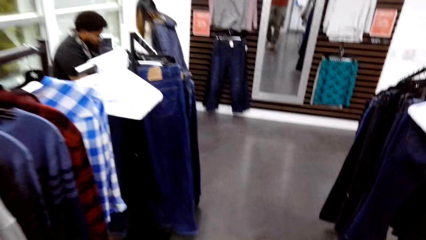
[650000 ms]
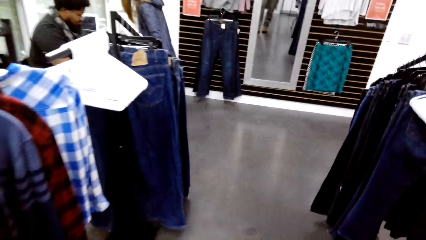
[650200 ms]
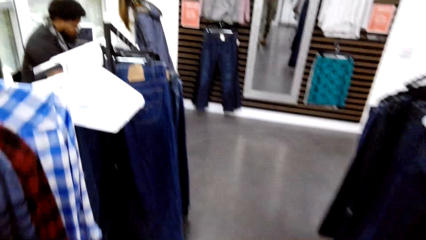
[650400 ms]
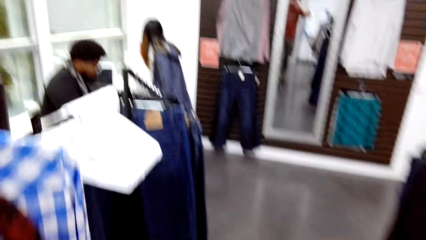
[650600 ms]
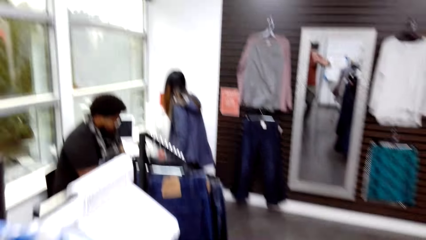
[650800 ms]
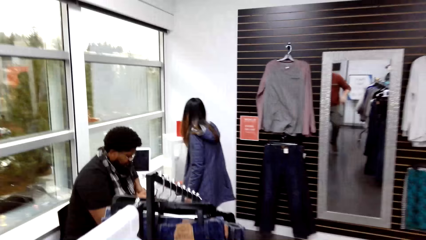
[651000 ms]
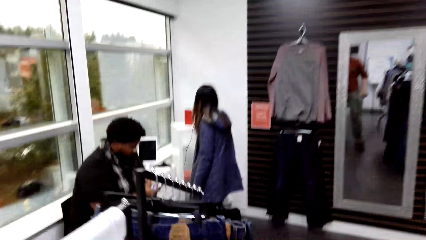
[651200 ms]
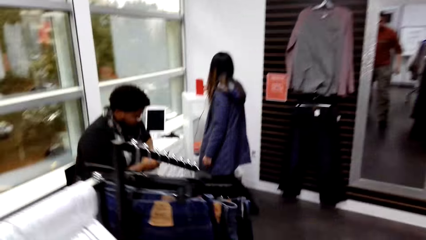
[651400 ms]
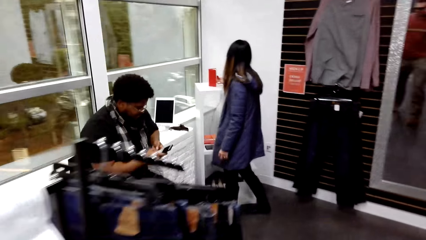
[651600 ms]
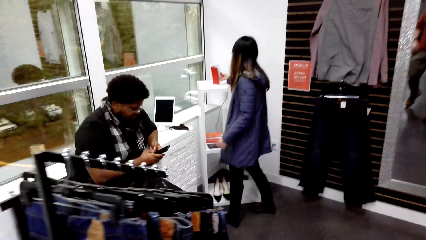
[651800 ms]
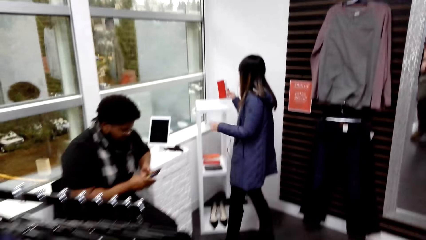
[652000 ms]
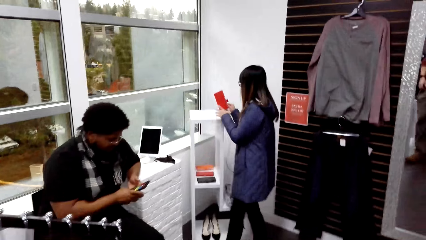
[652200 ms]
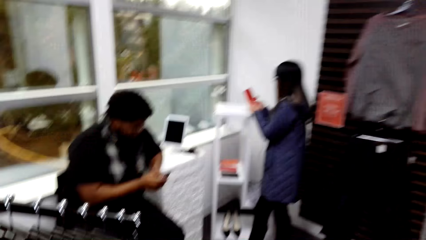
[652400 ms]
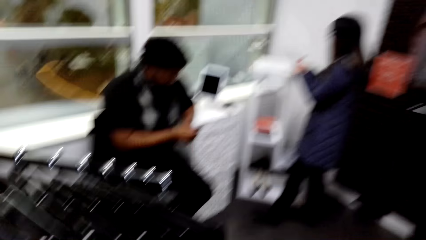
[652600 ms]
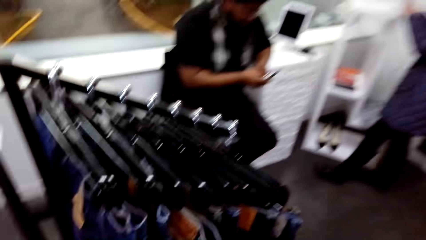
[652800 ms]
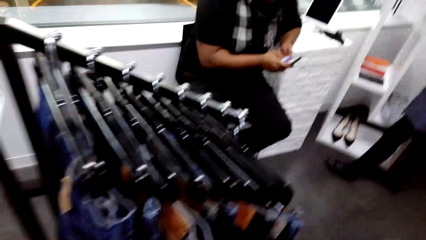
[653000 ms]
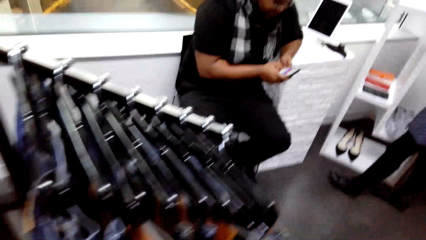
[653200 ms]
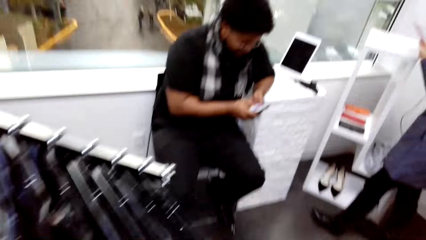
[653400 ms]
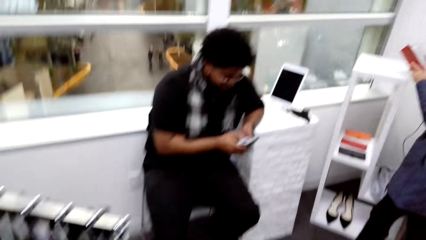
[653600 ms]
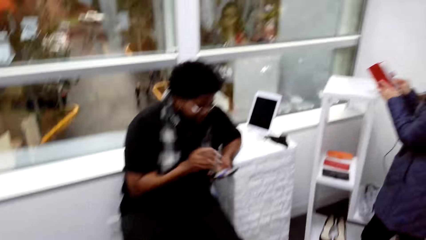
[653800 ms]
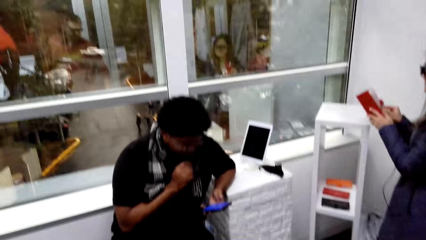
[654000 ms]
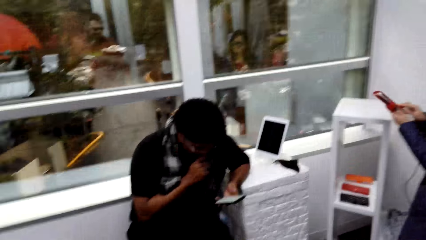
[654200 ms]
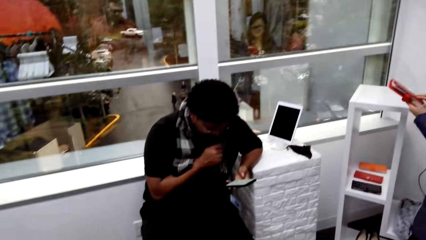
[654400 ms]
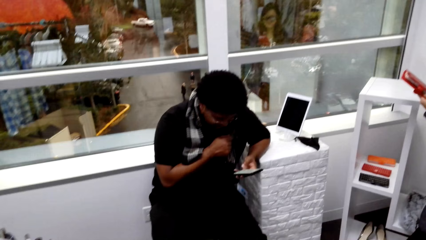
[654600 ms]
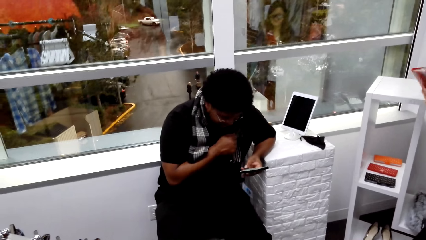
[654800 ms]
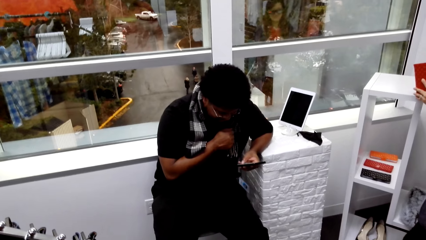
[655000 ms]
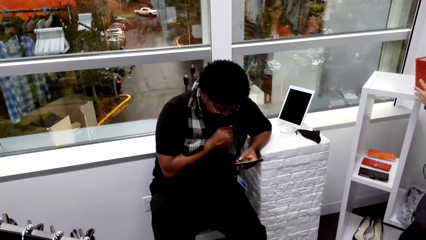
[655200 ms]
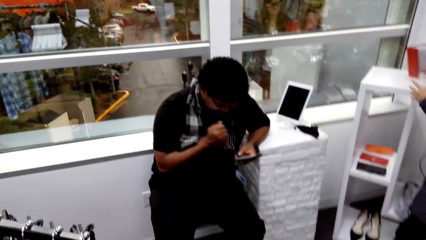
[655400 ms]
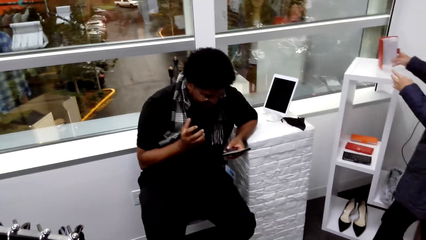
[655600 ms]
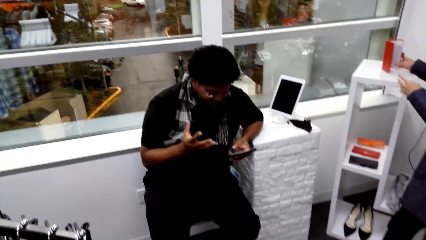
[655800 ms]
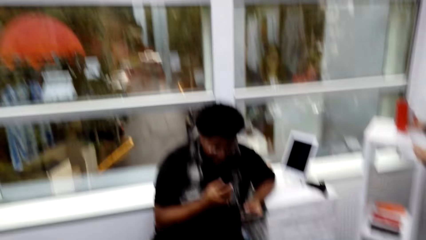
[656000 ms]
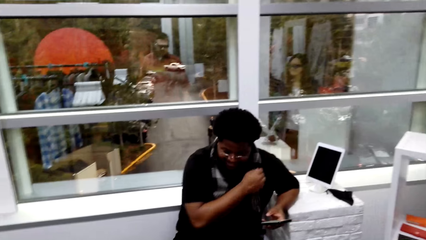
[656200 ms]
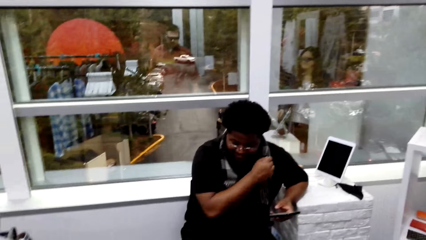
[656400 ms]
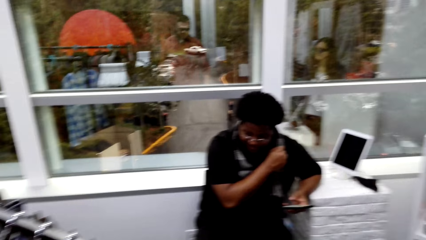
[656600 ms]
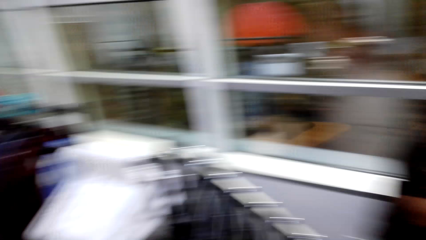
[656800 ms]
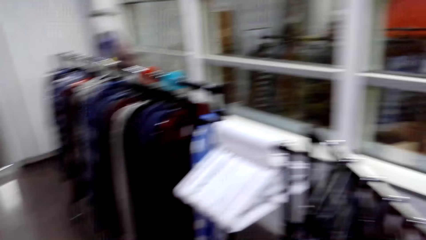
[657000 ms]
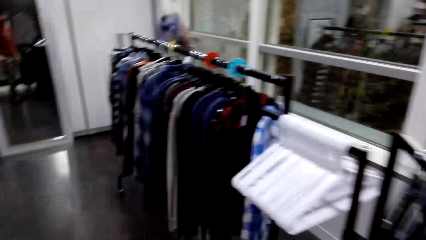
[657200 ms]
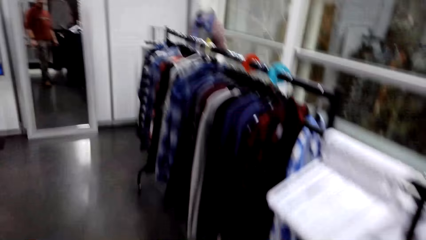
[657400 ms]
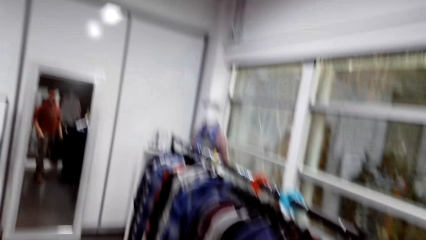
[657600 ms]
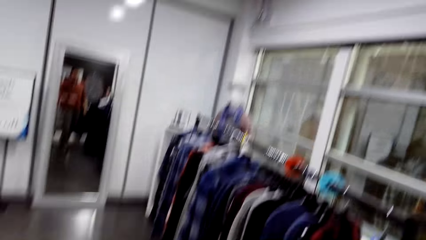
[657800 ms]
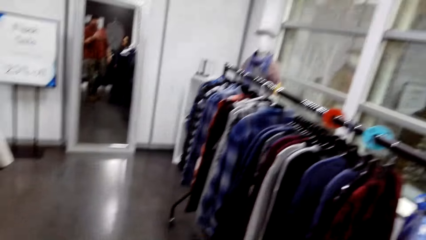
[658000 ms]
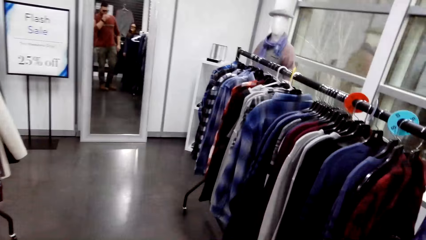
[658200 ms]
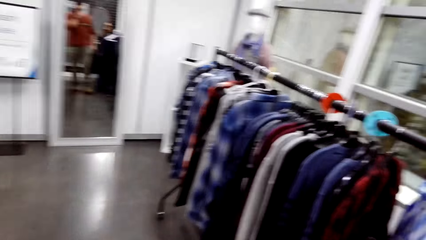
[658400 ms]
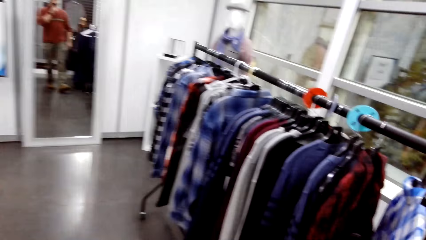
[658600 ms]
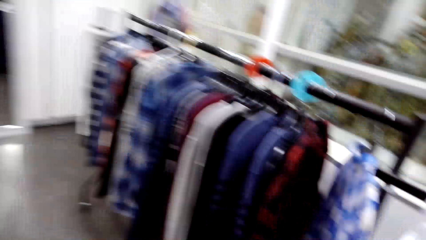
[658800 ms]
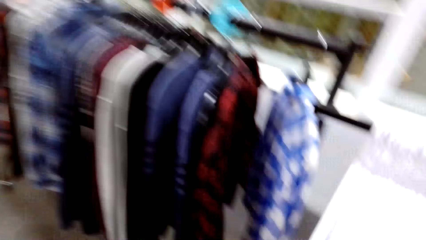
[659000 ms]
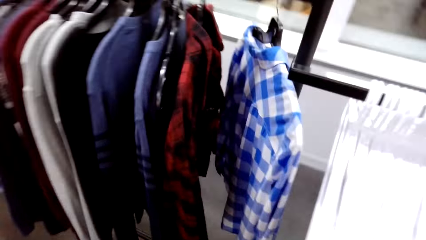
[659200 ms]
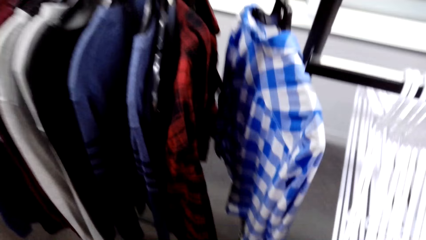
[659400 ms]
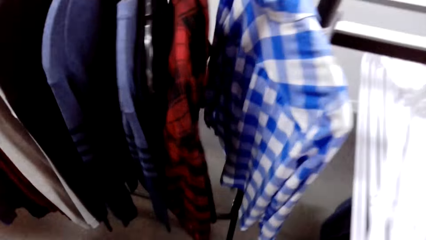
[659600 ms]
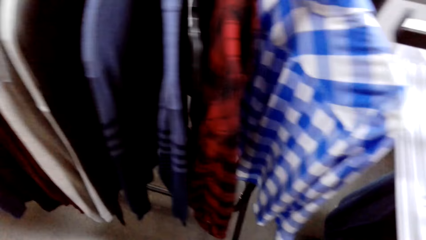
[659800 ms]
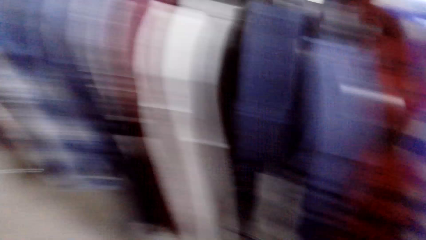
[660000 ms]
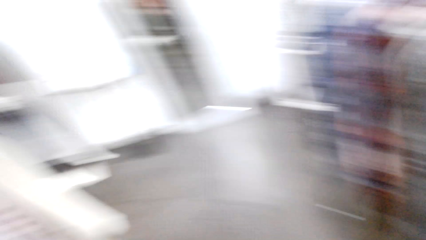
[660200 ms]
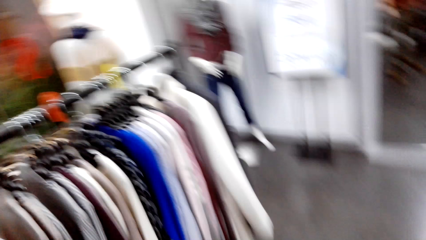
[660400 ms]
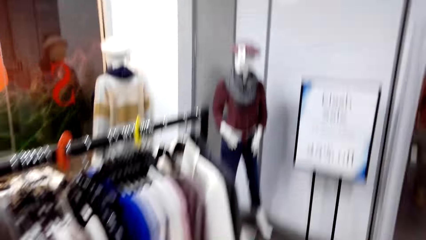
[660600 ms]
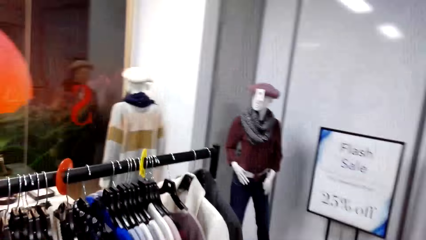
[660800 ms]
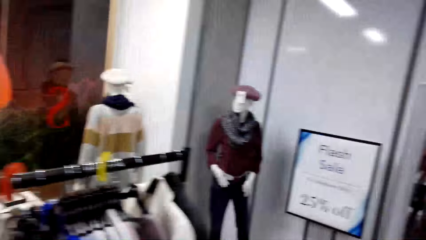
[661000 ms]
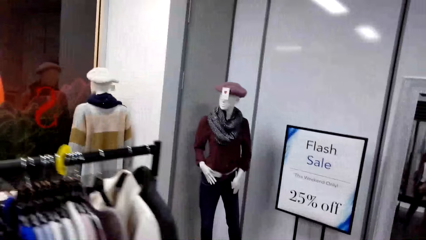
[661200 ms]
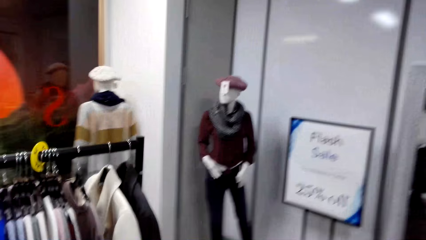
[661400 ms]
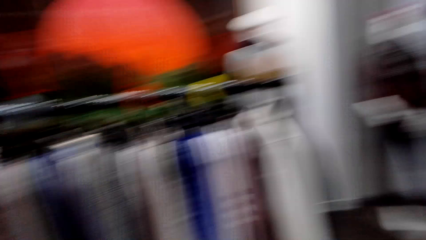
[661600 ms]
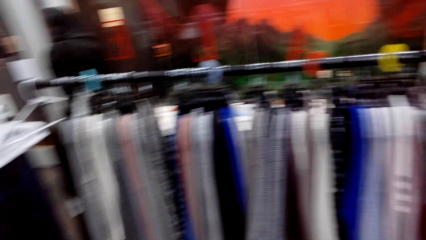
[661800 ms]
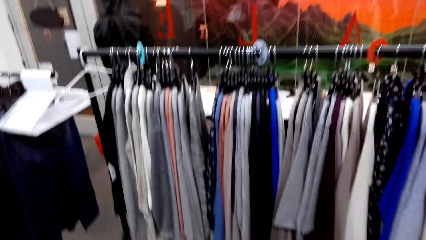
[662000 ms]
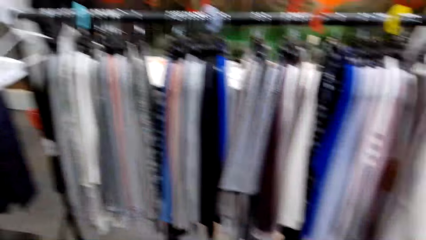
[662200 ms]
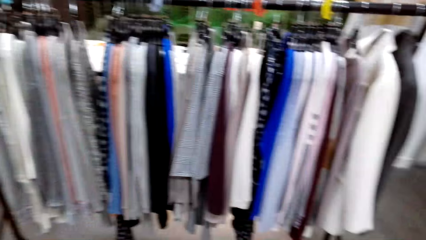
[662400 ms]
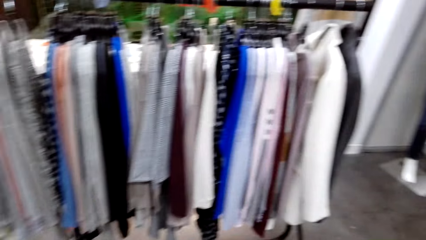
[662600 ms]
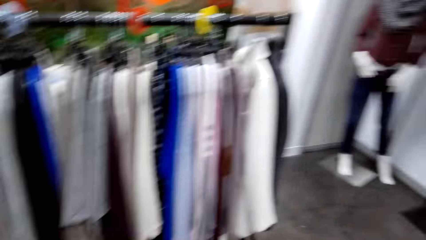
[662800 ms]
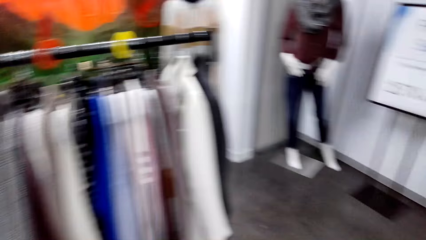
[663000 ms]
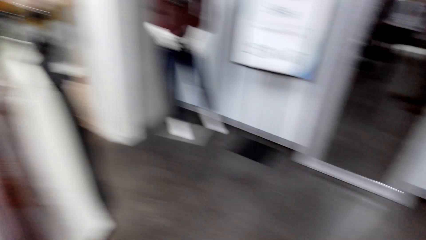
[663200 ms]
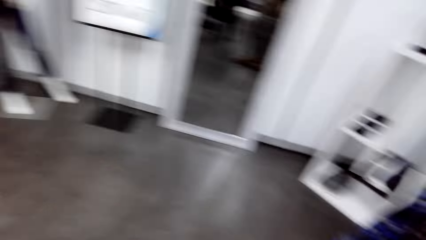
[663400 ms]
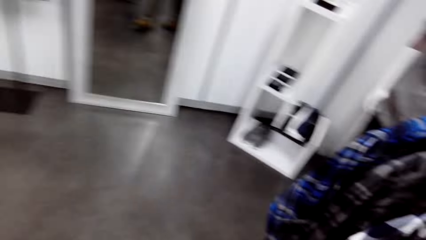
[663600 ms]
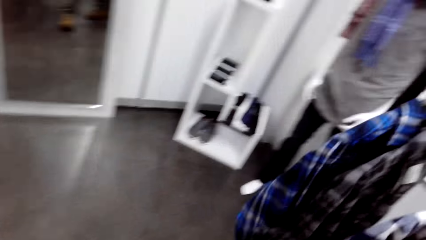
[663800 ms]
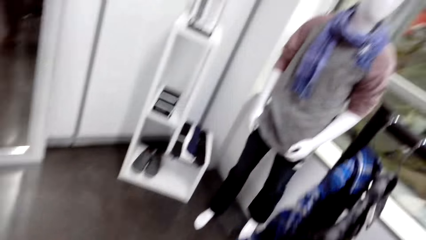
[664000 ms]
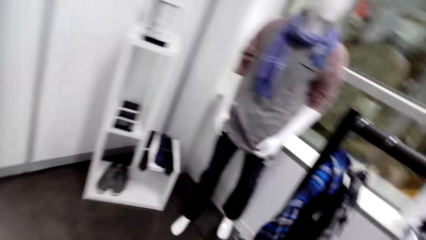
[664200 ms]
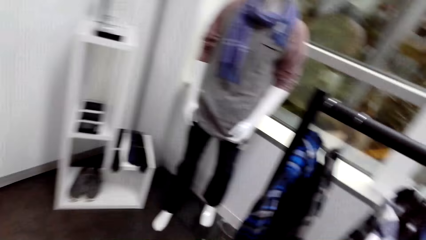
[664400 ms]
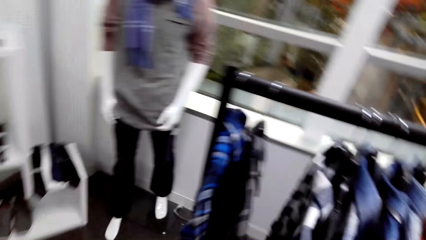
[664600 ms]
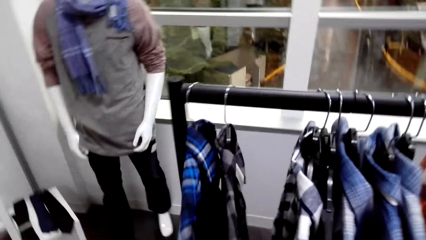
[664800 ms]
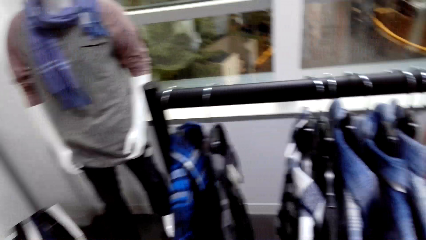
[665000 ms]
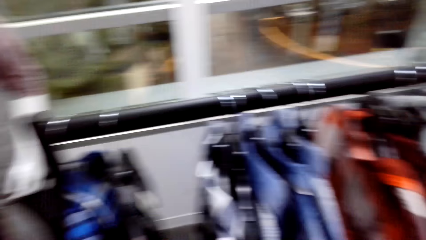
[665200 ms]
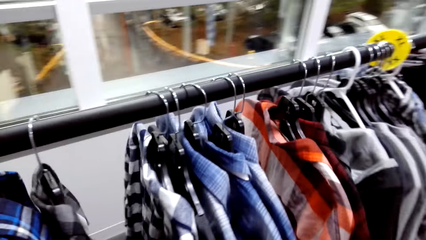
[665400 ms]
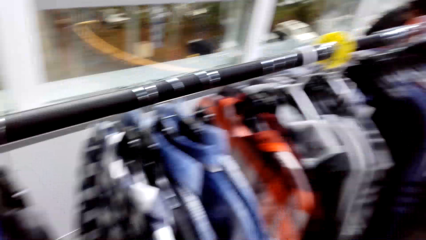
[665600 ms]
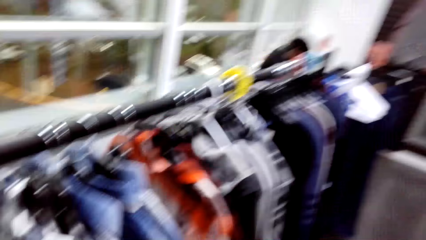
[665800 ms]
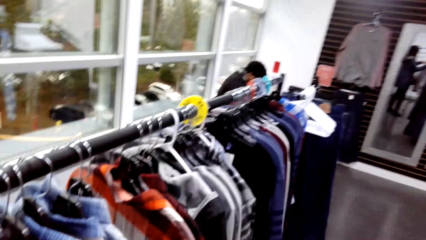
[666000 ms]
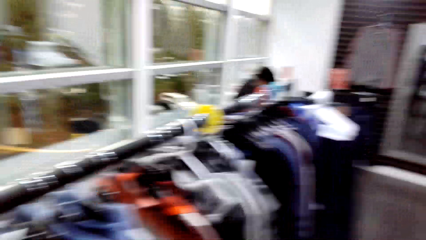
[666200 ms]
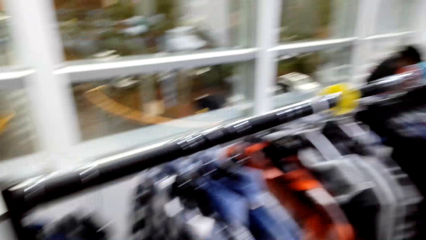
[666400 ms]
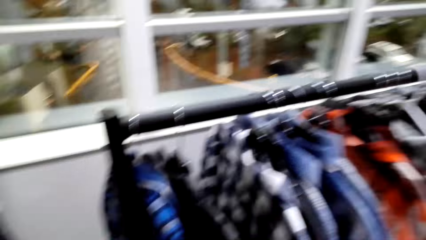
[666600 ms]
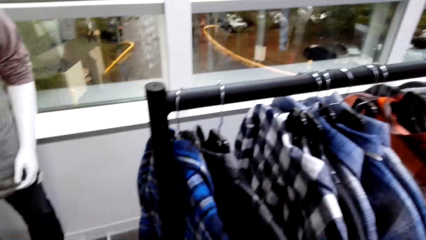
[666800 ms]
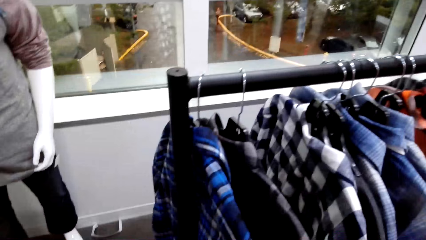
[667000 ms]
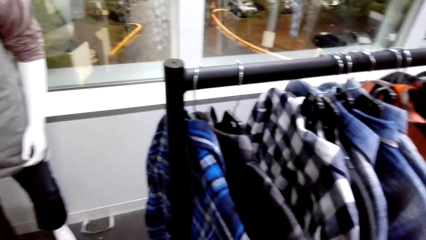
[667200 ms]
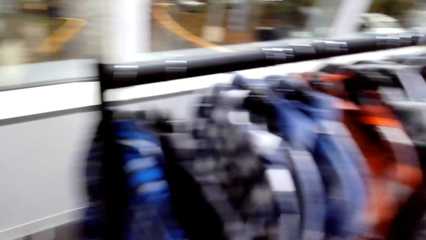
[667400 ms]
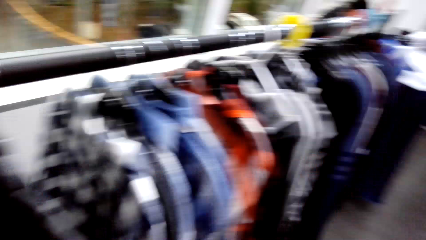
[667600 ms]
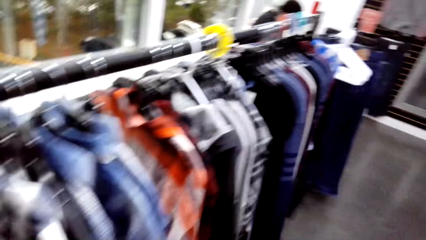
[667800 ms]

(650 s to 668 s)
A woman interacts with a man. She picks up the cell phone case. The man presses the phone. The camera wearer walks around.
